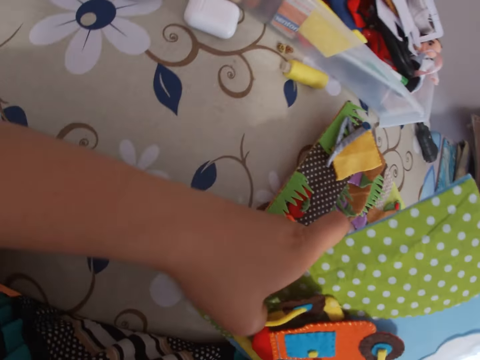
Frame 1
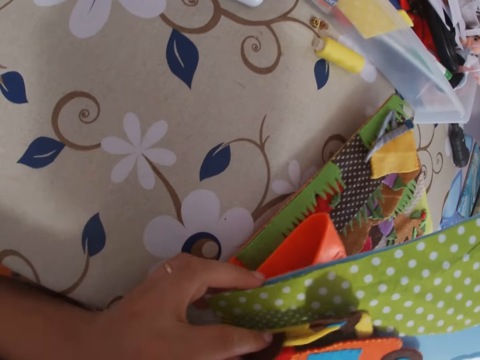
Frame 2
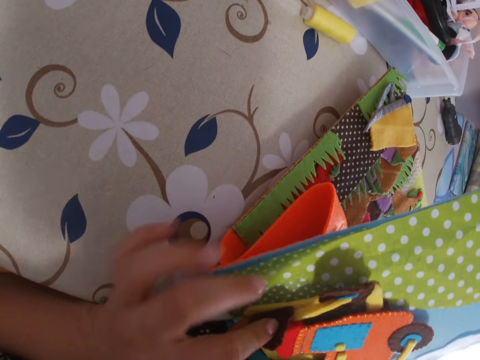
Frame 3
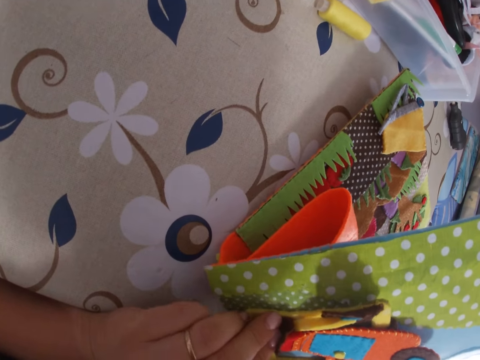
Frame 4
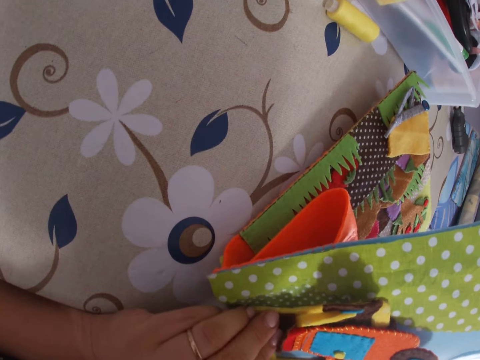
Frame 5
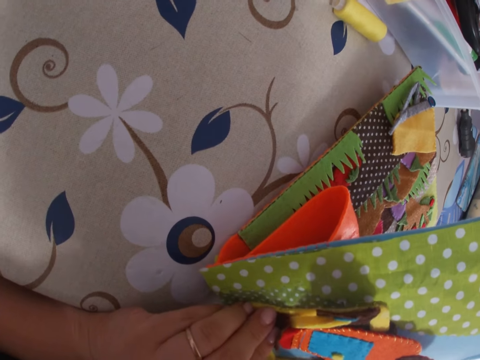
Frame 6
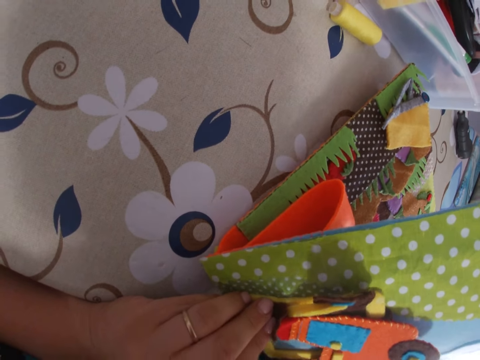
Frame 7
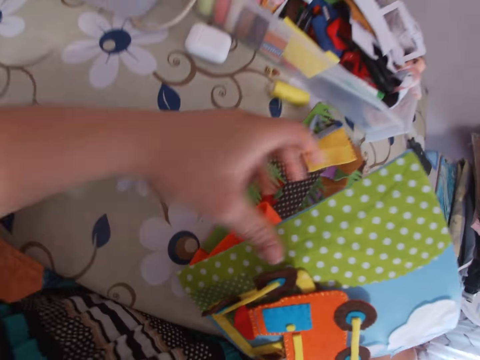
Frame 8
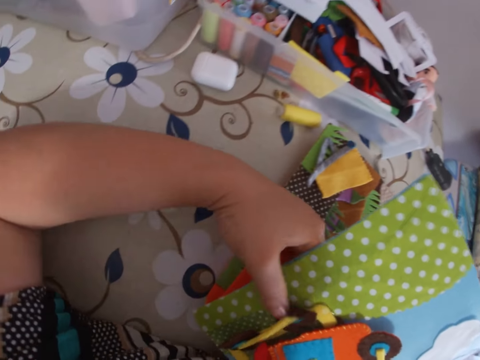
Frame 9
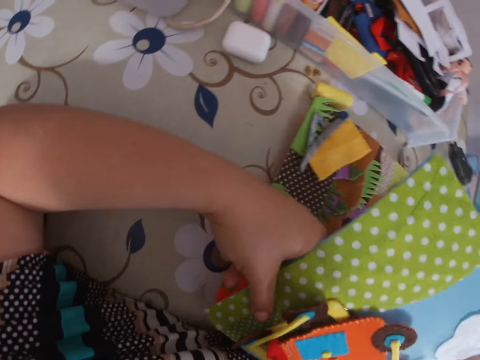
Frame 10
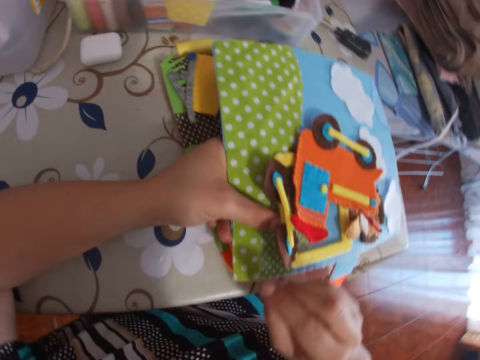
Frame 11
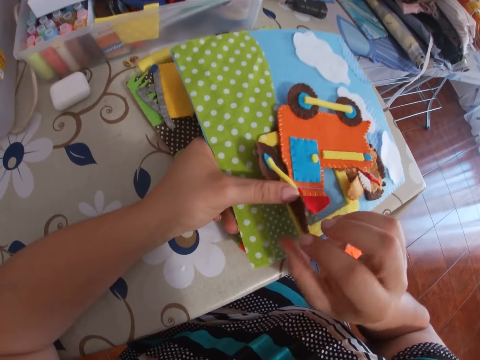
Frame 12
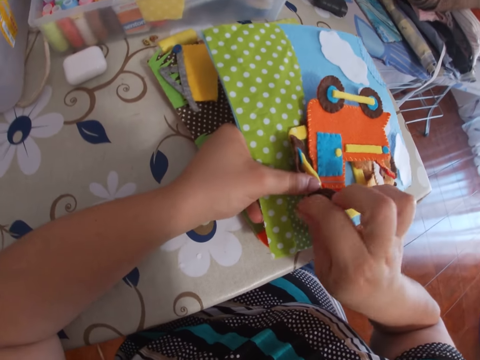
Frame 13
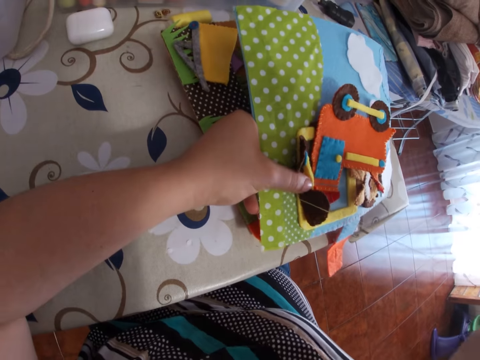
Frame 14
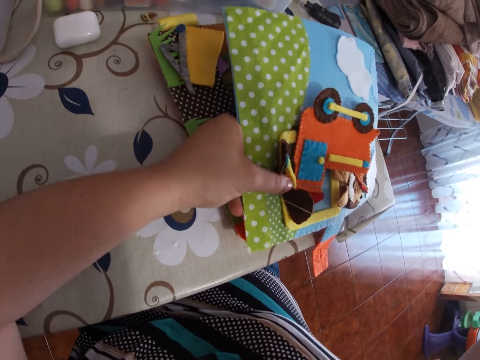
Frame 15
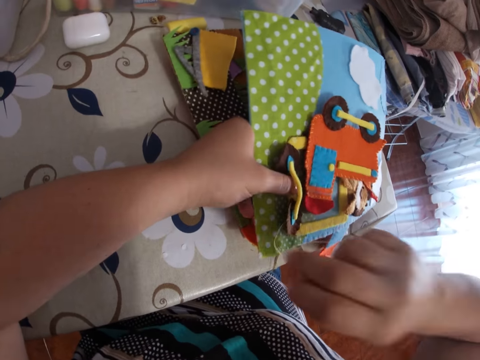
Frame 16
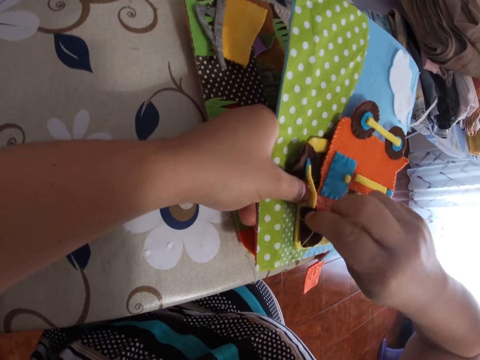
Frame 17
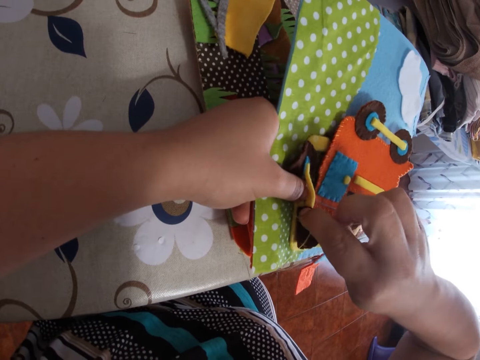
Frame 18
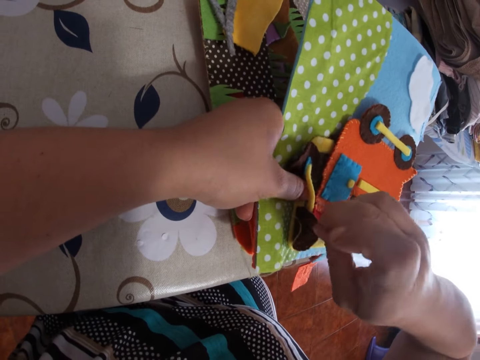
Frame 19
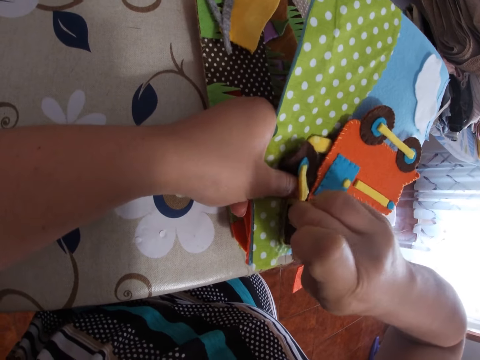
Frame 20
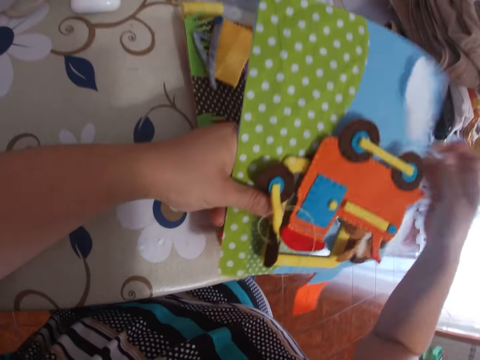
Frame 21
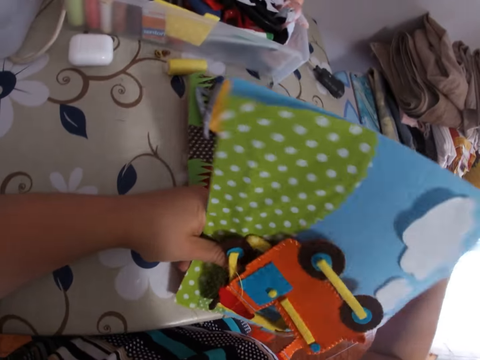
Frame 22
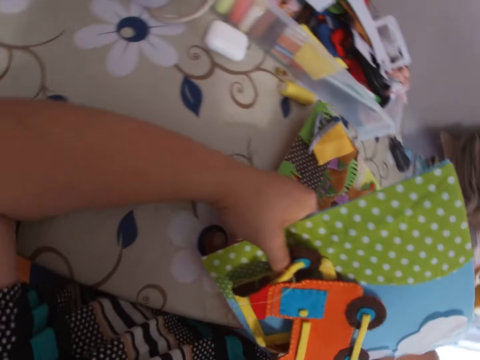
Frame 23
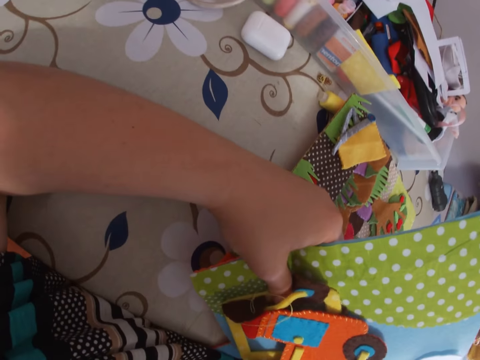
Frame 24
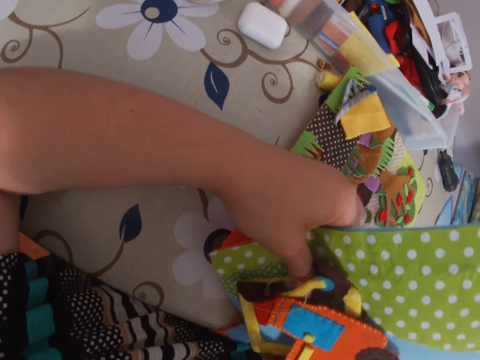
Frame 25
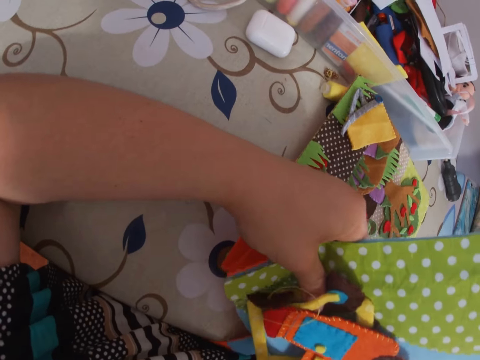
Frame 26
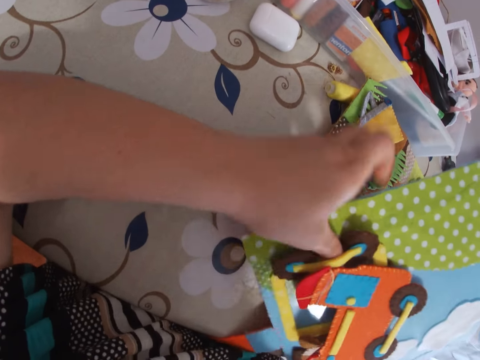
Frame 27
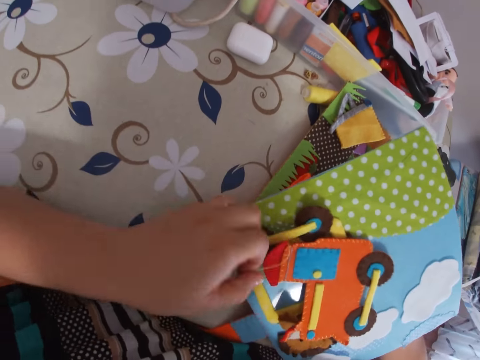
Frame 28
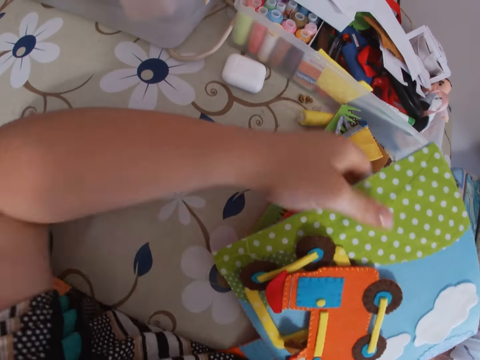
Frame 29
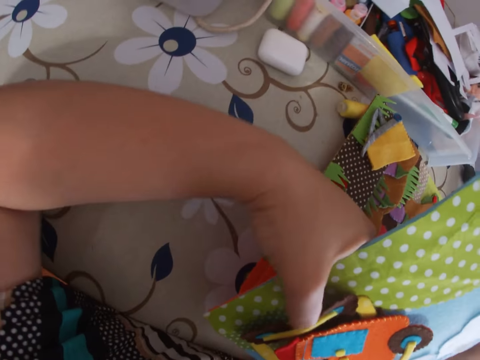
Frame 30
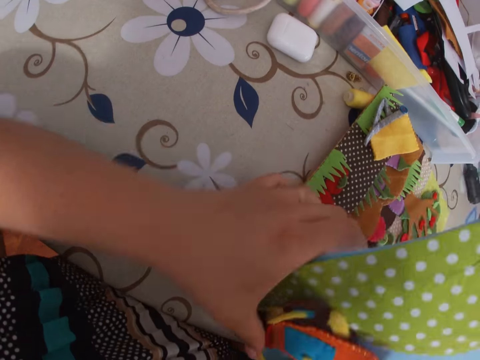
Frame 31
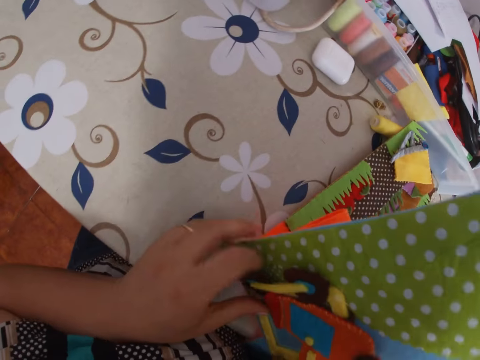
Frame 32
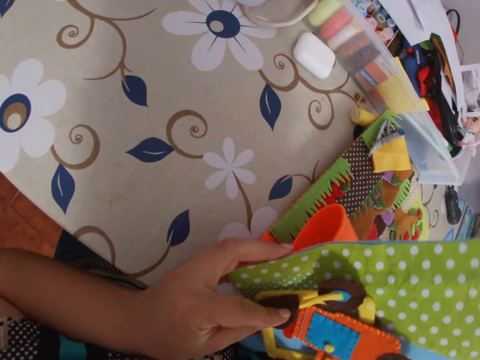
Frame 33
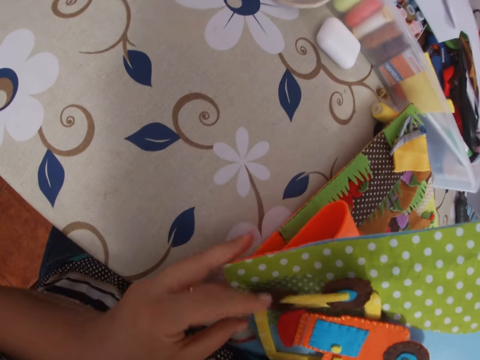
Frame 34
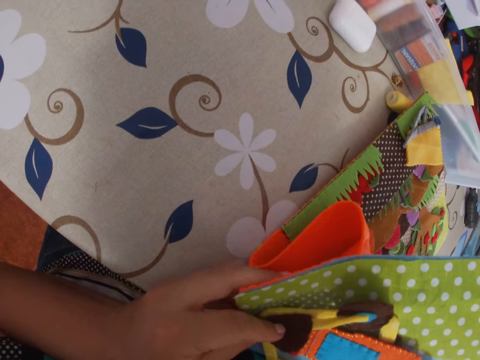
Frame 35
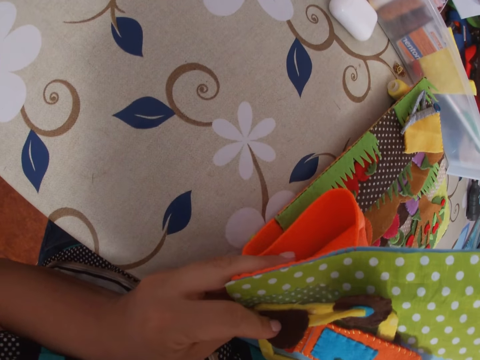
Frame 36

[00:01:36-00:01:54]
The camera wearer sews the cardboard to the book with the needle. She pulls the needle. She pulls the thread with her right hand. She sews the cardboard to the book with the needle. She pulls the needle. She pulls it again. She holds the book.

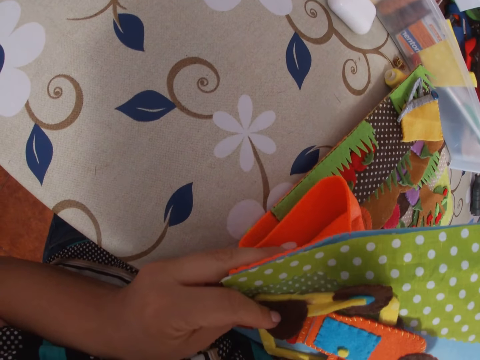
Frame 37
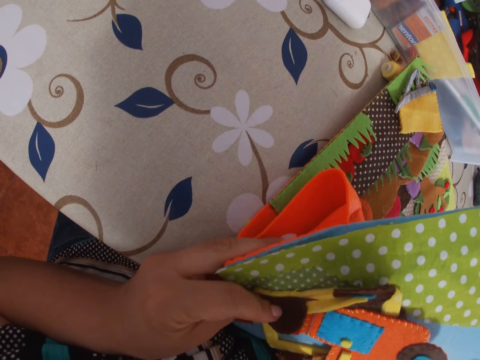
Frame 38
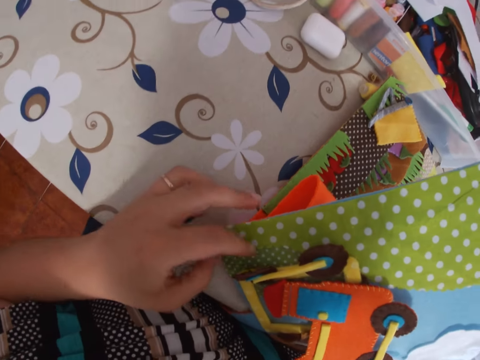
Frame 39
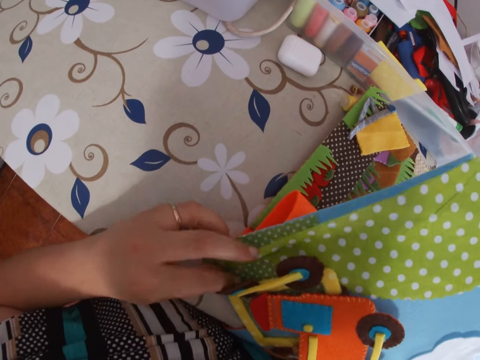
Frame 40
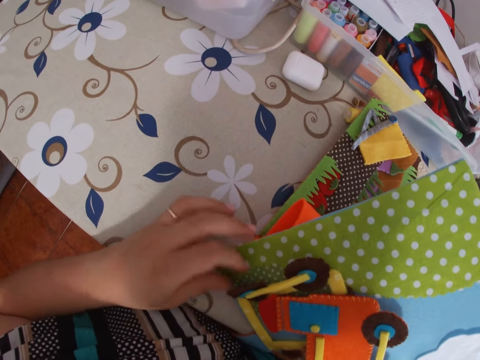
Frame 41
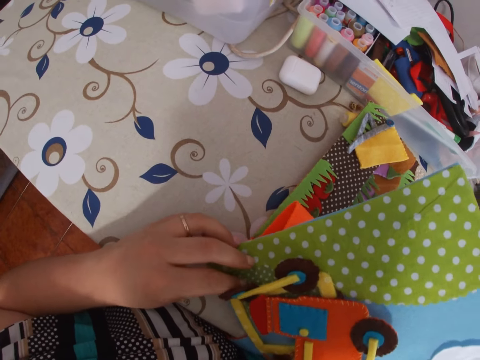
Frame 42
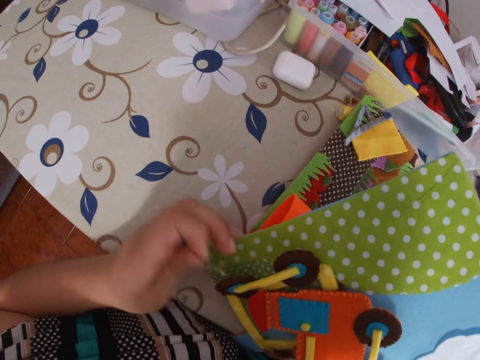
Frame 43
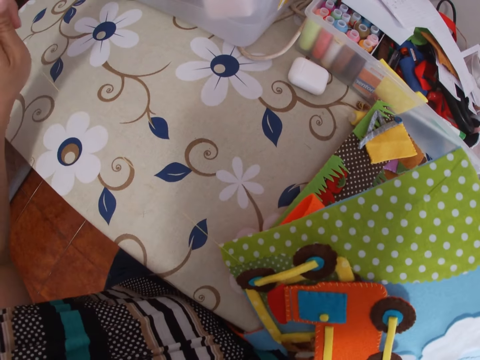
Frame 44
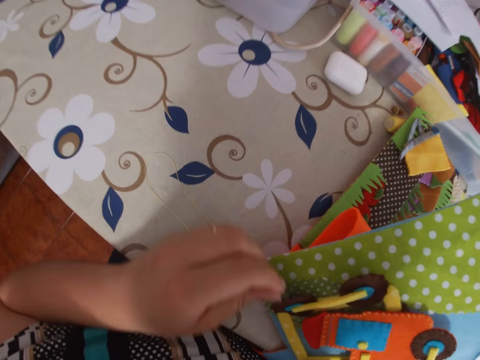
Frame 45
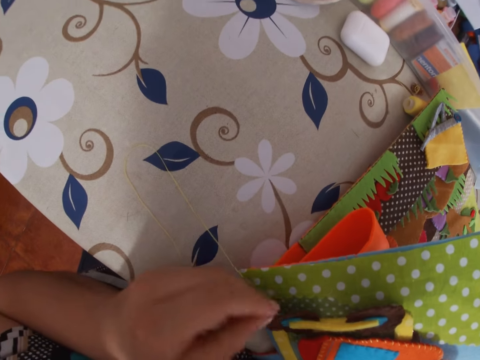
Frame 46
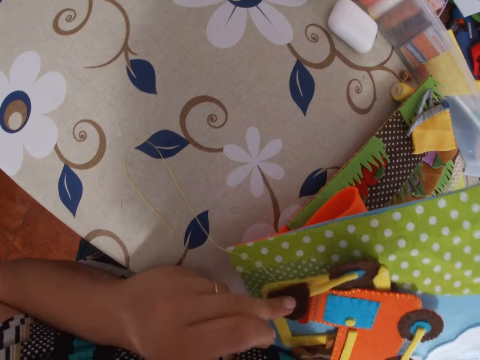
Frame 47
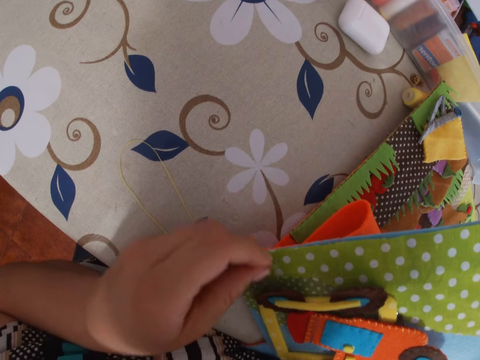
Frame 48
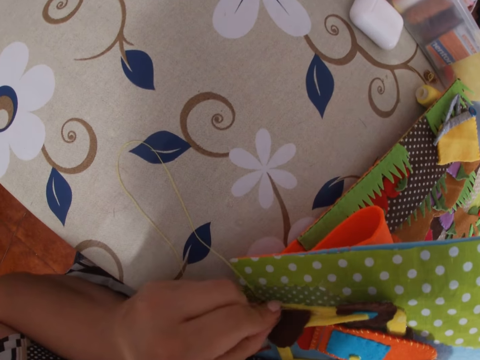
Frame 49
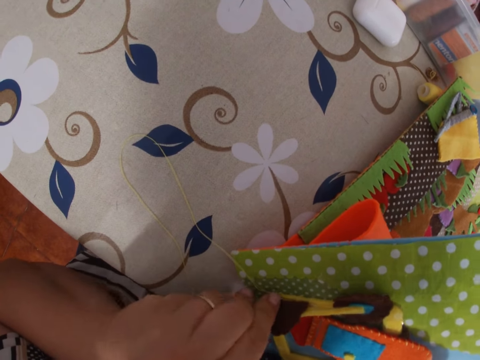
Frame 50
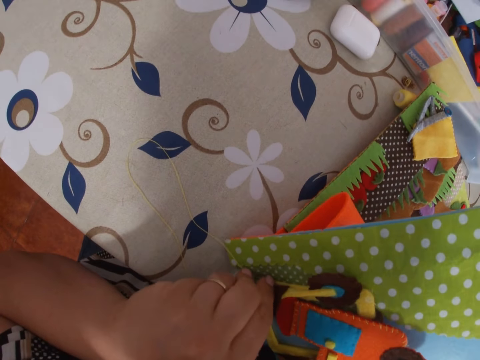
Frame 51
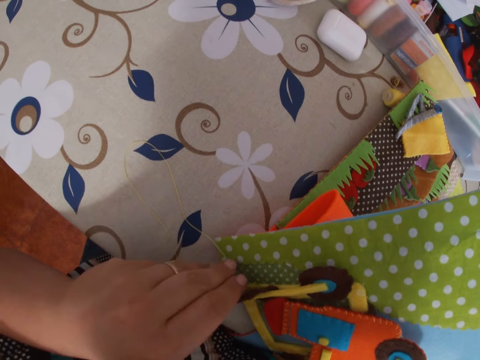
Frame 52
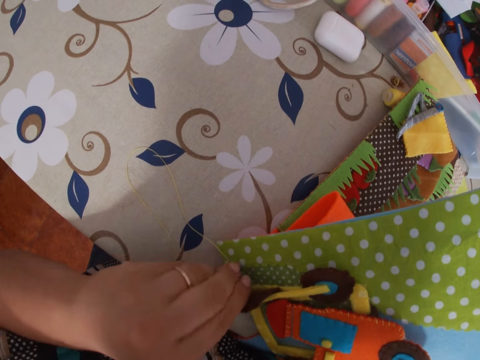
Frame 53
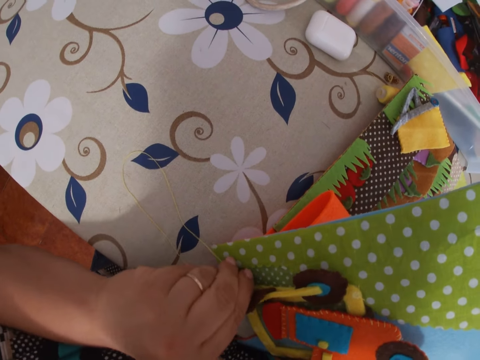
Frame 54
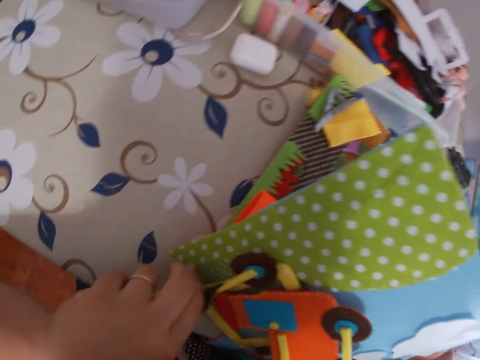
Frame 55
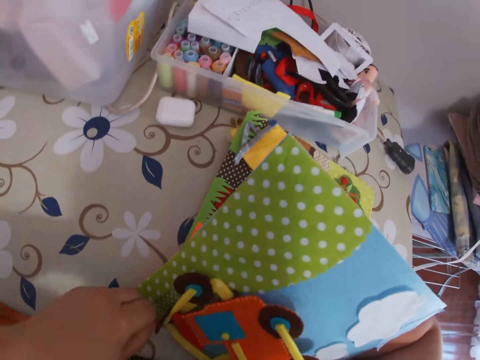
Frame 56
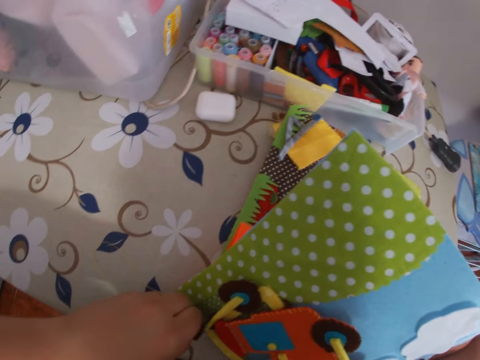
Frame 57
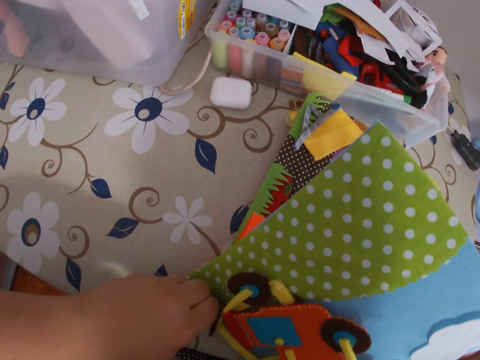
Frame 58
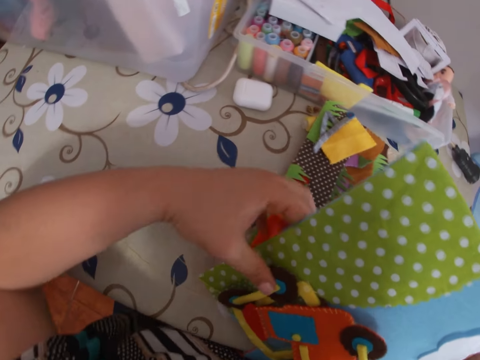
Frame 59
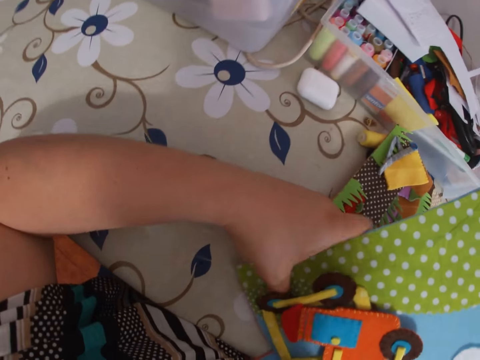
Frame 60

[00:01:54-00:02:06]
The camera wearer pulls the needle. She pulls the thread with her left hand. She sews the cardboard to the book with the needle.
